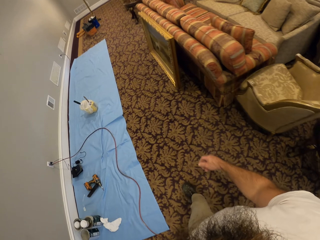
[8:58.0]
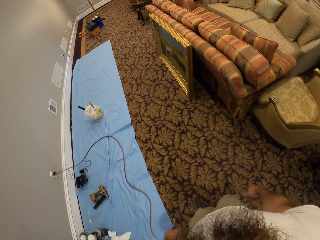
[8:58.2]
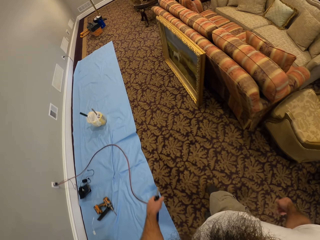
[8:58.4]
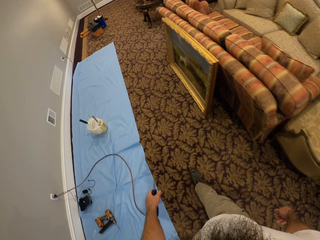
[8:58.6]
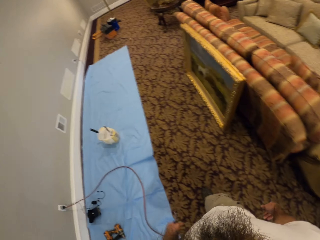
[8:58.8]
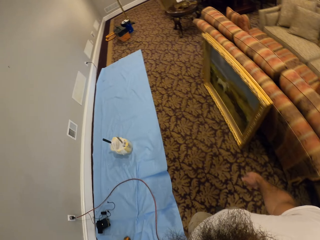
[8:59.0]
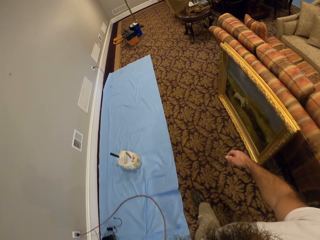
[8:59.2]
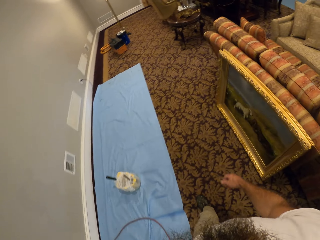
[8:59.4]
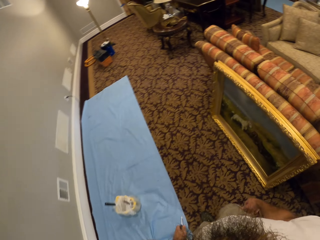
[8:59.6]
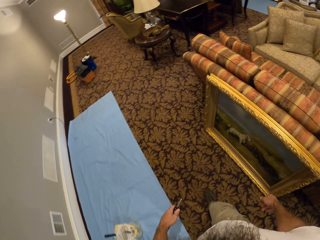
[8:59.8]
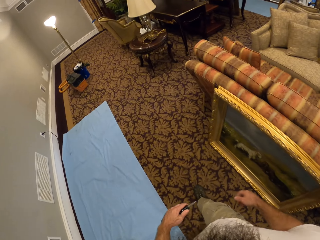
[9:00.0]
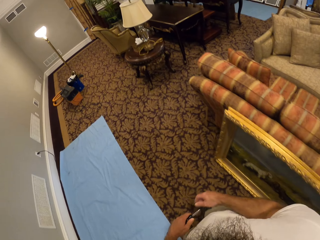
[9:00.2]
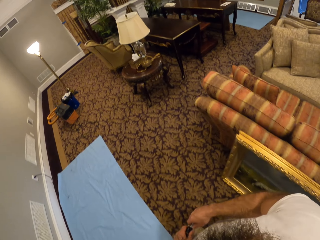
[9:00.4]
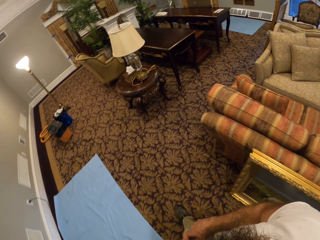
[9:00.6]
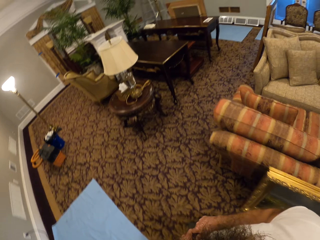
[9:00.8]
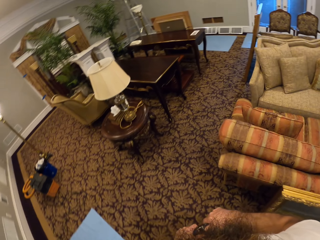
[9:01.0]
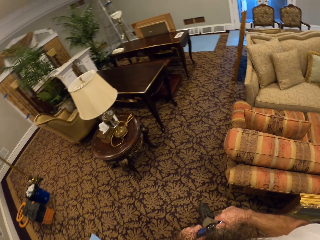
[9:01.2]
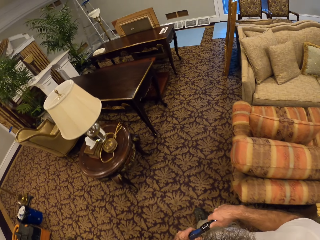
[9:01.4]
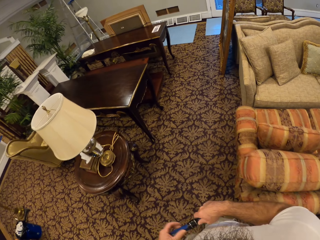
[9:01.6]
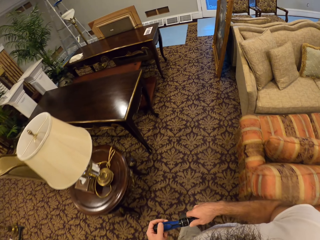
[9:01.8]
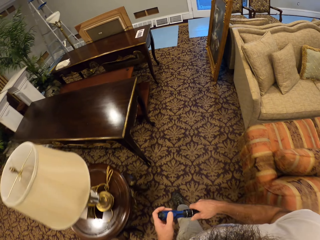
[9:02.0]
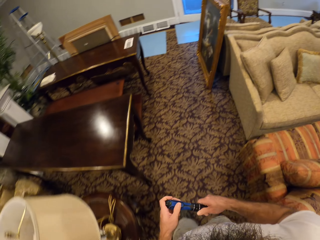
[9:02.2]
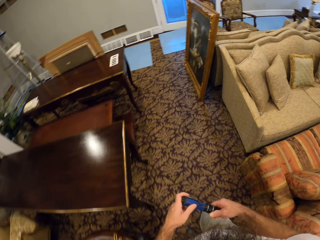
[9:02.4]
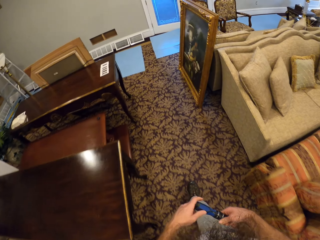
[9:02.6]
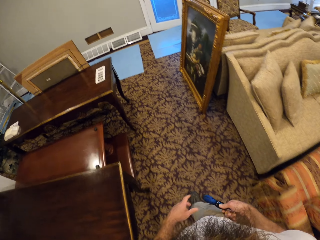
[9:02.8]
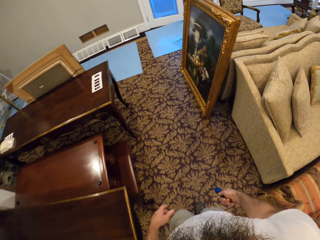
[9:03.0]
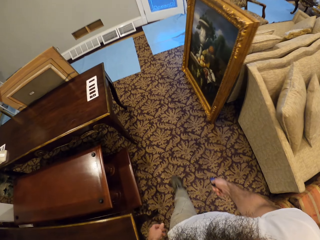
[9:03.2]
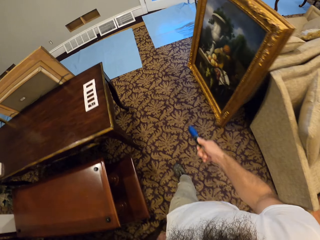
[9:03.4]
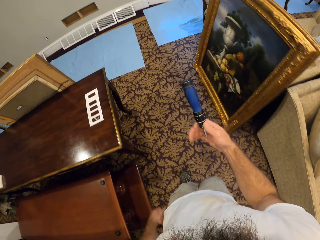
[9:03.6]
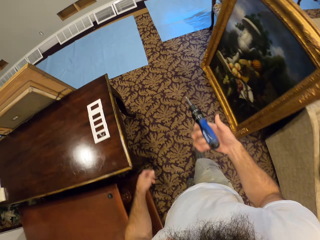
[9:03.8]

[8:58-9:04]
The camera wearer holds the screwdriver with both hands. They turn right and walk forward.

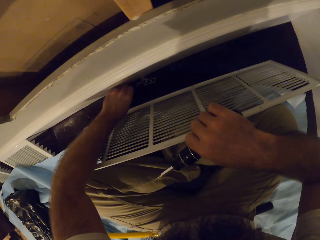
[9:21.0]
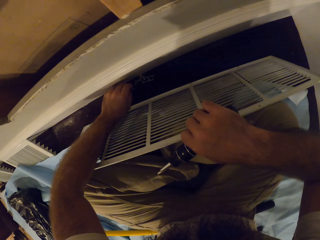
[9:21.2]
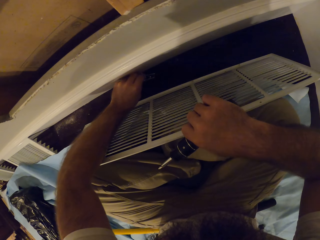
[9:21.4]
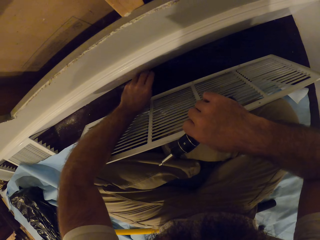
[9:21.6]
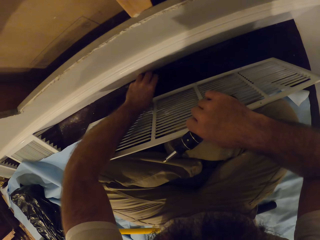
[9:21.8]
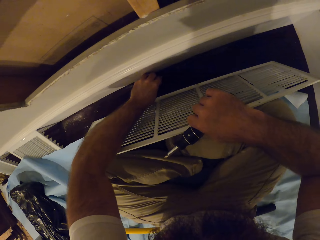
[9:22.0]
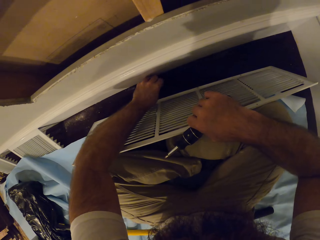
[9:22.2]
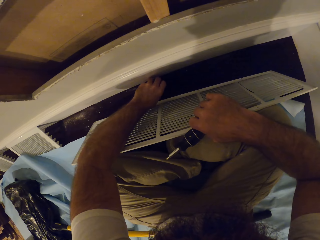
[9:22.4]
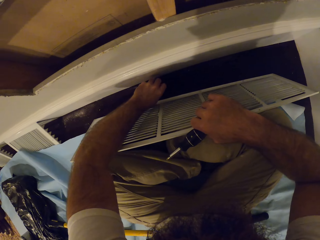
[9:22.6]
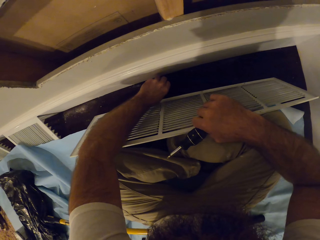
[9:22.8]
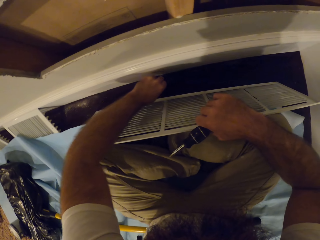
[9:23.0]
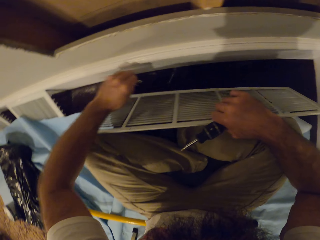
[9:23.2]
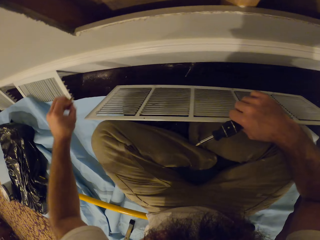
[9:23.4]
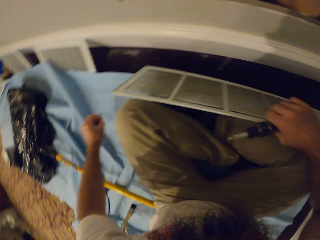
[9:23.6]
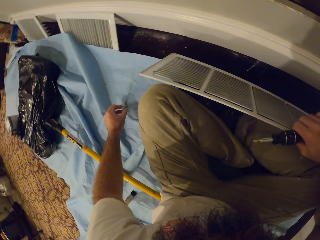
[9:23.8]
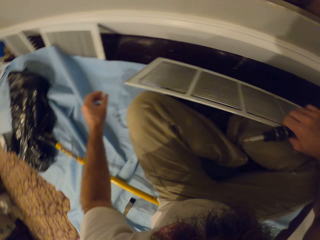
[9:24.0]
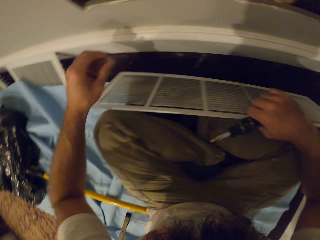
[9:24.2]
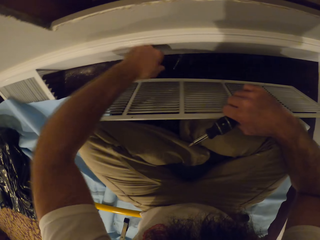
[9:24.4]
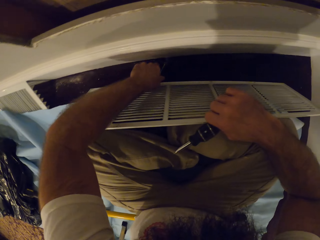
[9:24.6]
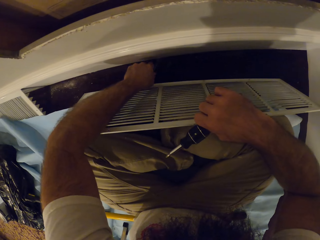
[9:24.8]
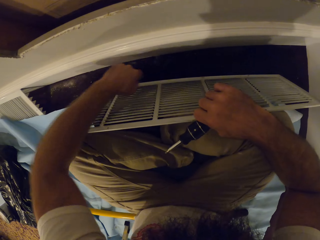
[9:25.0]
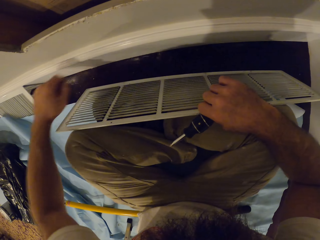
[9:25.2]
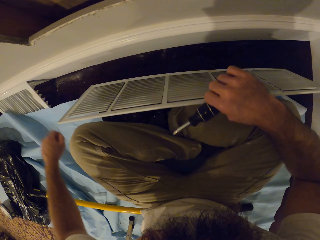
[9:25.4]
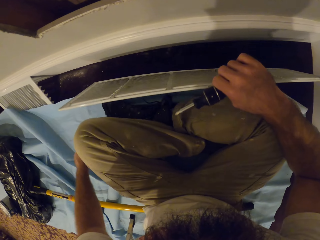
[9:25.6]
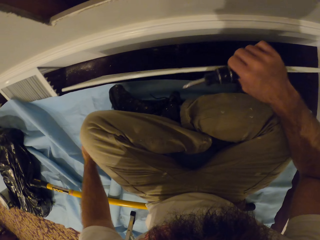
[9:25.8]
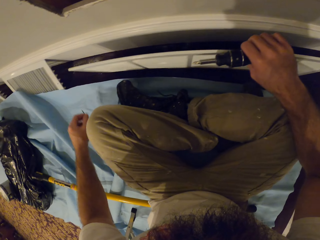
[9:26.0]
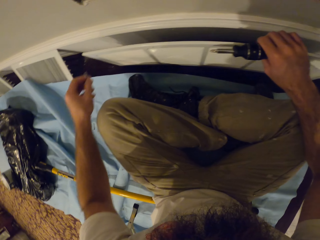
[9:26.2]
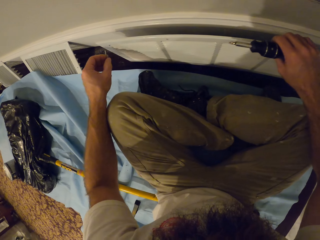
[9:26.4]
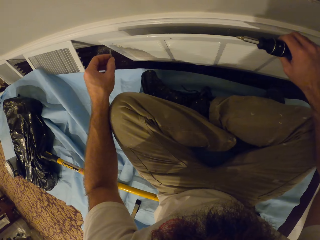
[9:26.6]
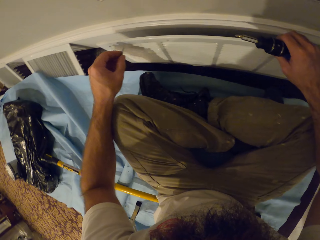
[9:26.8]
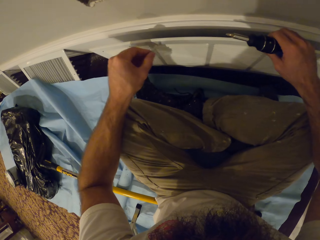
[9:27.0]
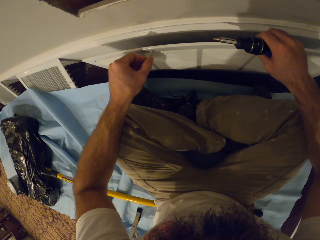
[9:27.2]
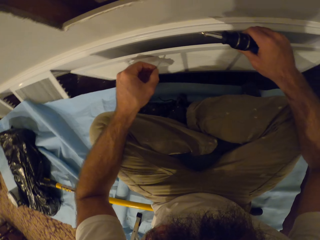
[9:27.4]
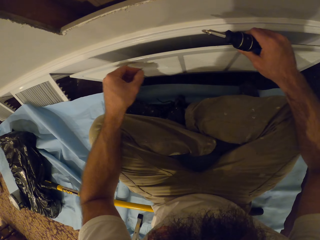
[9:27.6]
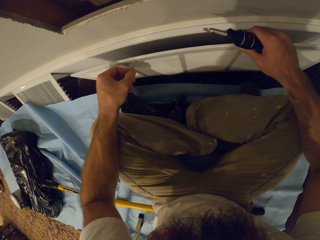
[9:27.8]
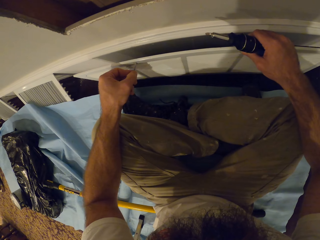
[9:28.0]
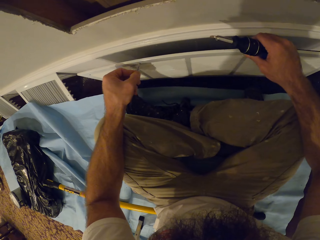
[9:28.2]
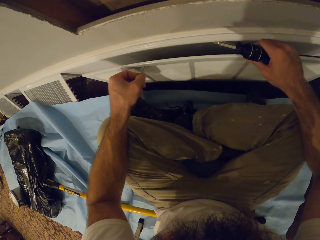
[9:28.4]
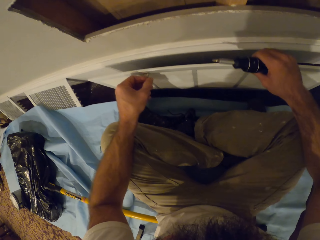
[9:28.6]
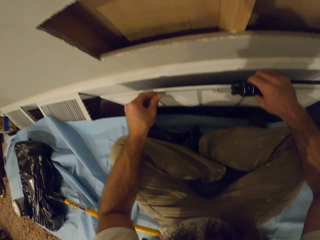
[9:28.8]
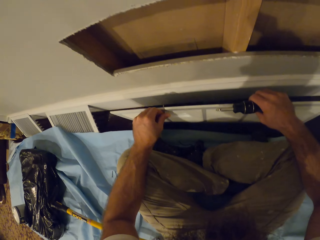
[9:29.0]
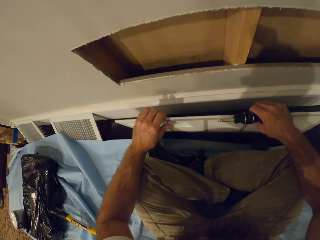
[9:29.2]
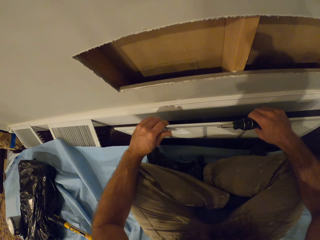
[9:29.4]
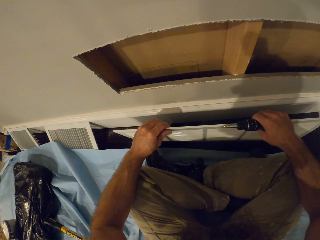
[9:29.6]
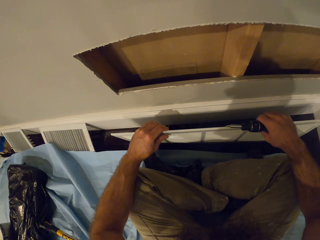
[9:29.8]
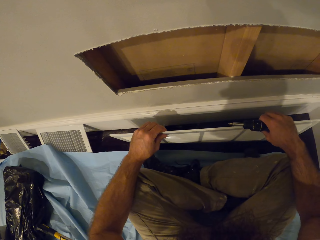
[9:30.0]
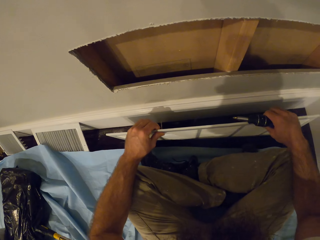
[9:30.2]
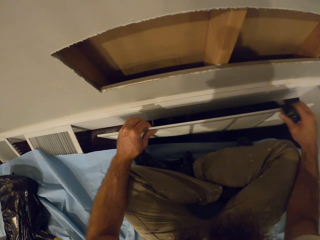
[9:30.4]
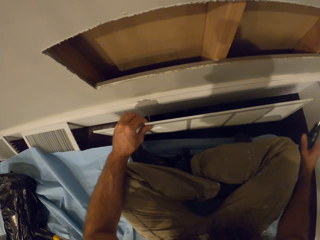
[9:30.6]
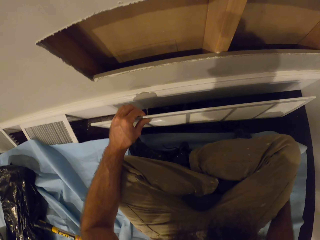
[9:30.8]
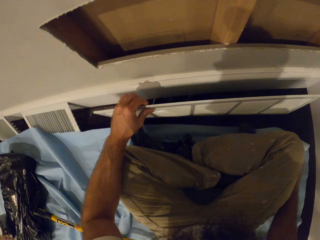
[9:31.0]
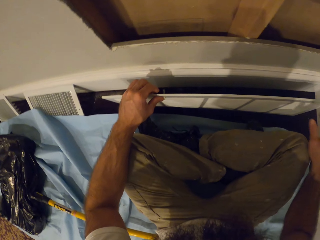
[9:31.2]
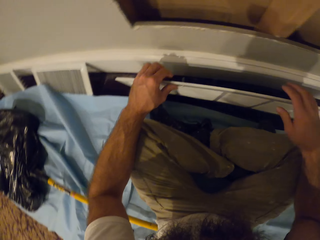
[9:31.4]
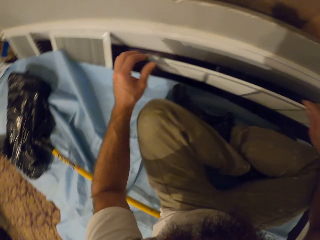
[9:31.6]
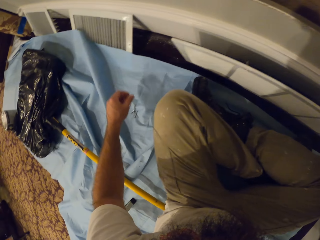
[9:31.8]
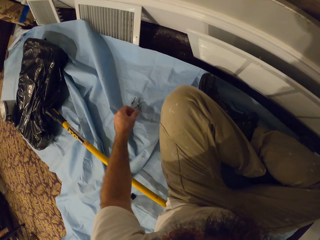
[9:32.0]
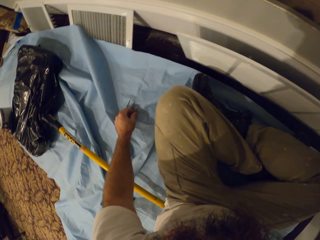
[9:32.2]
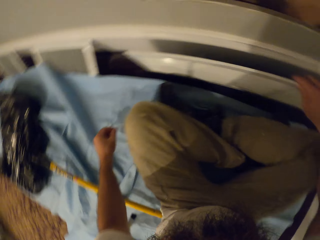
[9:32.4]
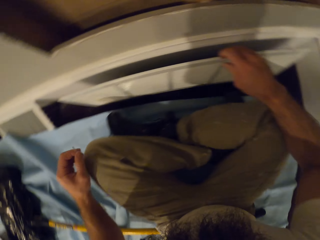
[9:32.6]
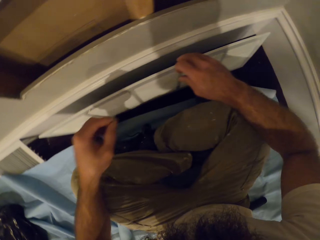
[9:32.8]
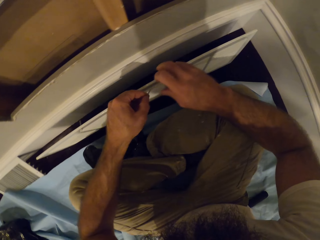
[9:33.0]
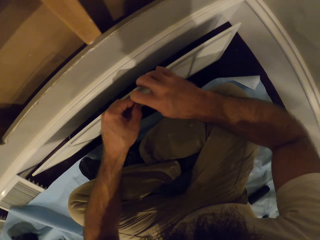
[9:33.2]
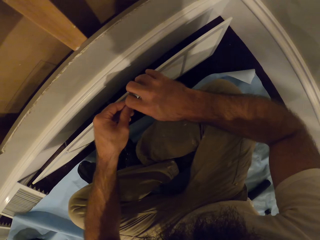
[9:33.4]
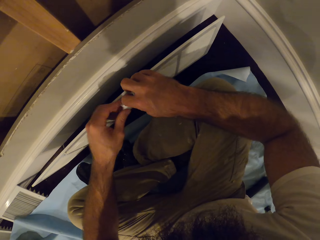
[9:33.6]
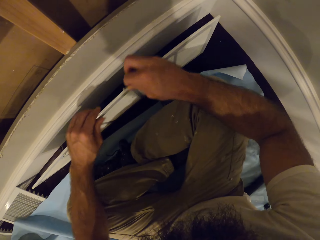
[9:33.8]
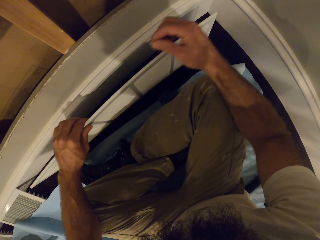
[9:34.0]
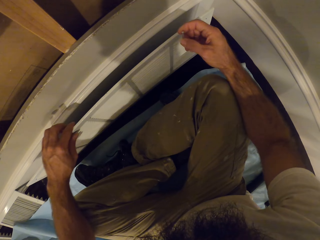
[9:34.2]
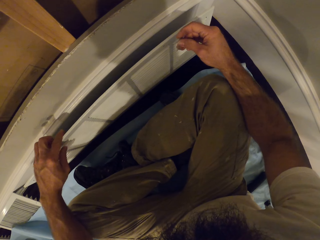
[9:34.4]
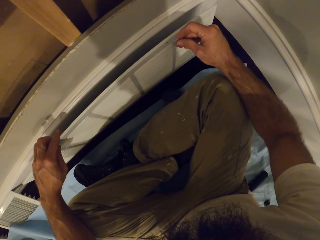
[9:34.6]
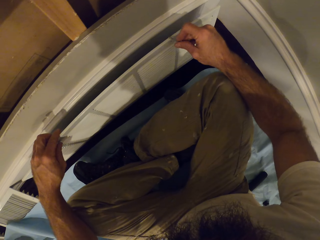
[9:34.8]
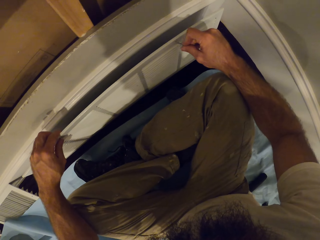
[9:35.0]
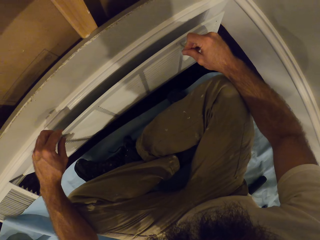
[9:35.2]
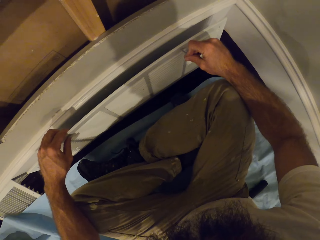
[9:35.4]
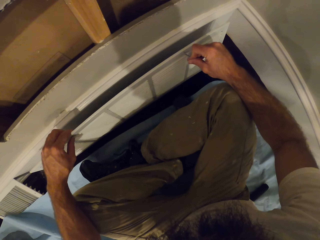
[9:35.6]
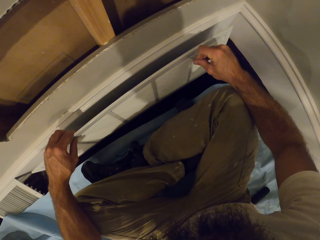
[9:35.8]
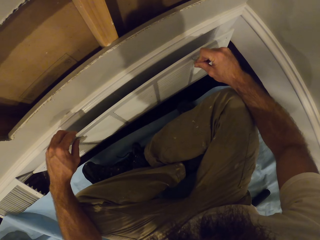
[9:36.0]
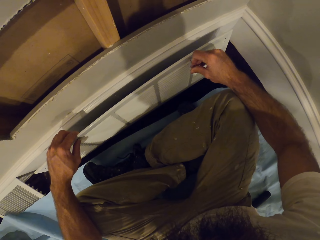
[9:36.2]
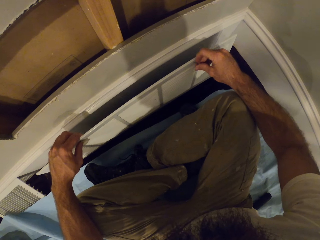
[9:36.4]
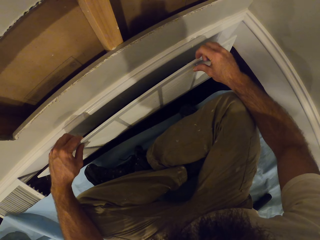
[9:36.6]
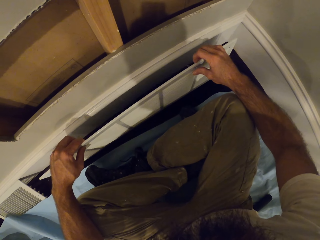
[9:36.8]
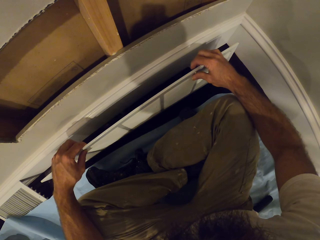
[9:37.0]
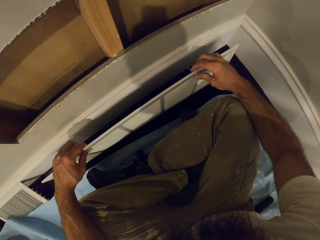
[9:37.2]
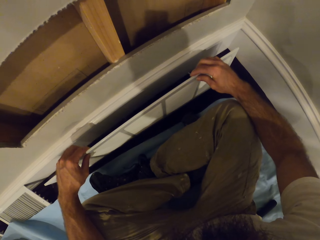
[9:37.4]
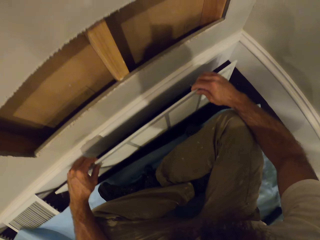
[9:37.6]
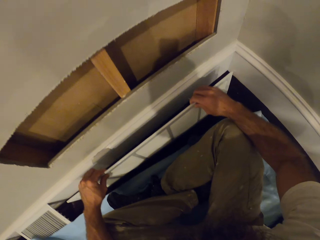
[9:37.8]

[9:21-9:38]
The camera wearer picks up screws from the floor with his left hand. He puts the screws on the floor with his left hand. He picks up screws from the floor with his left hand. He puts the screws on the floor with his left hand. He puts a screw on a screw hole of the vent grille with his left hand. He drops the screwdriver in his right hand on the floor. He picks up a screw from the floor with his left hand. He passes the screw from his left hand to his right hand. He puts the screw on a screw hole of the vent grille with his left hand.
